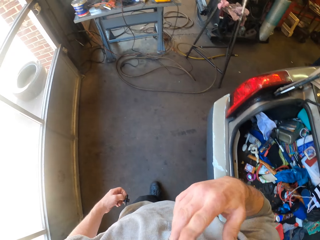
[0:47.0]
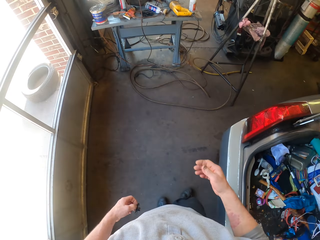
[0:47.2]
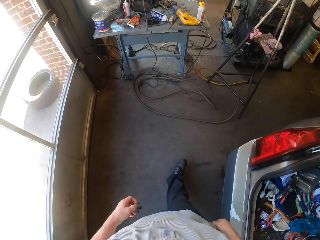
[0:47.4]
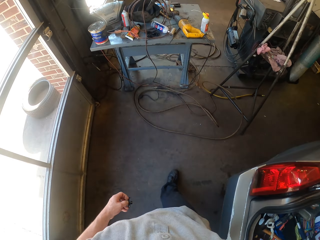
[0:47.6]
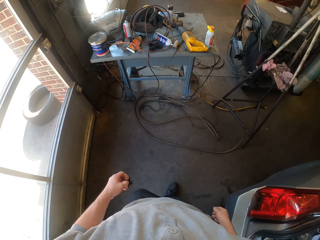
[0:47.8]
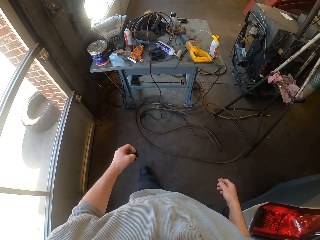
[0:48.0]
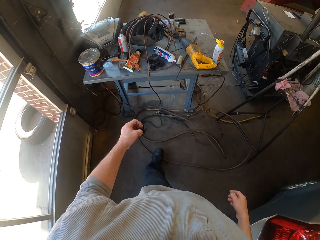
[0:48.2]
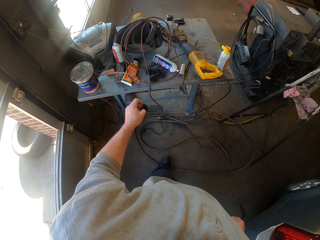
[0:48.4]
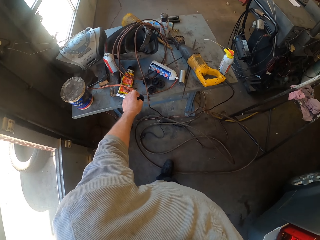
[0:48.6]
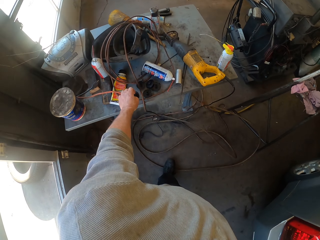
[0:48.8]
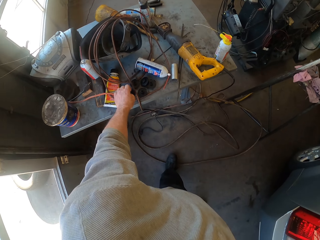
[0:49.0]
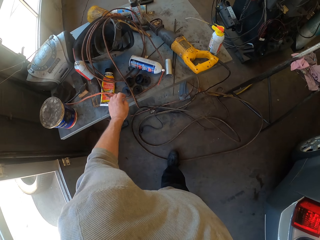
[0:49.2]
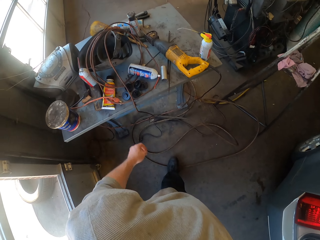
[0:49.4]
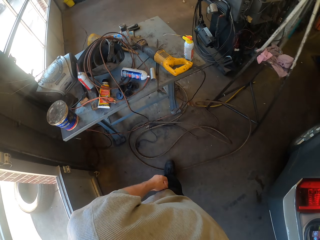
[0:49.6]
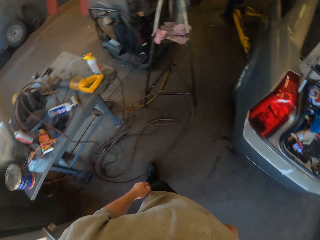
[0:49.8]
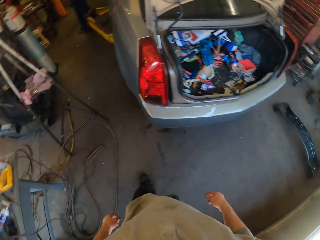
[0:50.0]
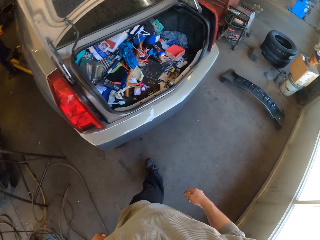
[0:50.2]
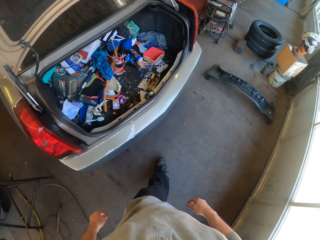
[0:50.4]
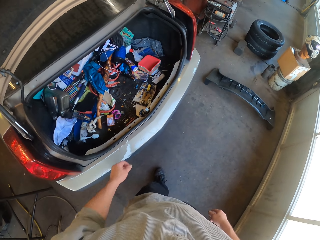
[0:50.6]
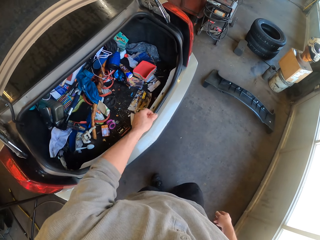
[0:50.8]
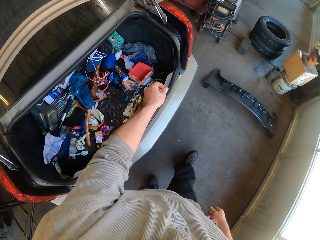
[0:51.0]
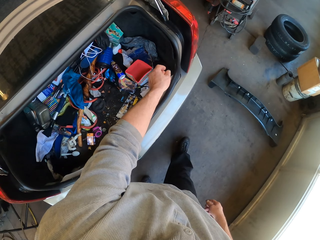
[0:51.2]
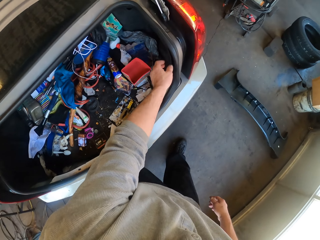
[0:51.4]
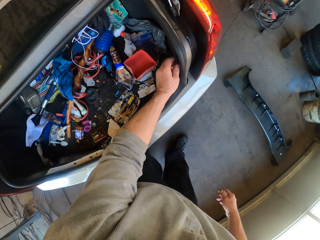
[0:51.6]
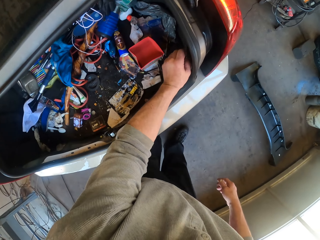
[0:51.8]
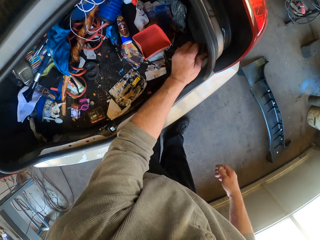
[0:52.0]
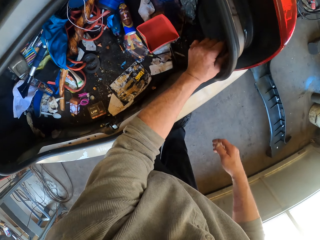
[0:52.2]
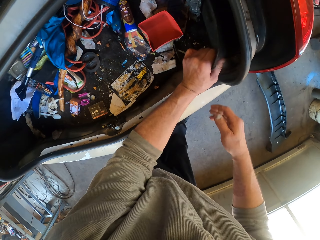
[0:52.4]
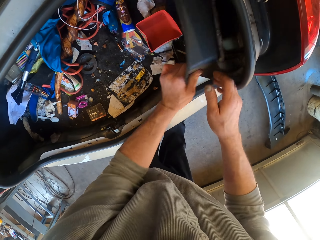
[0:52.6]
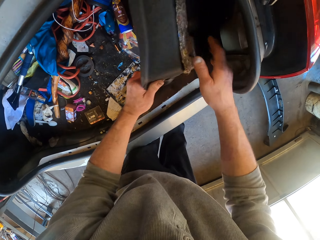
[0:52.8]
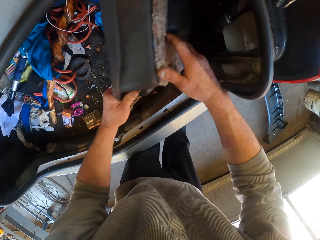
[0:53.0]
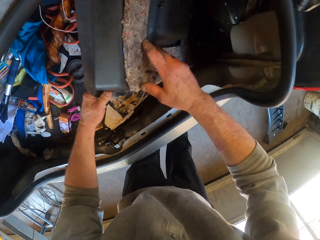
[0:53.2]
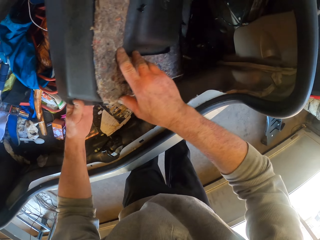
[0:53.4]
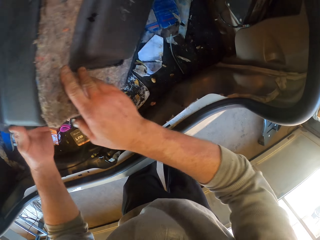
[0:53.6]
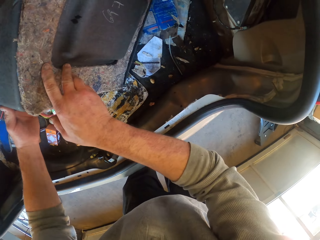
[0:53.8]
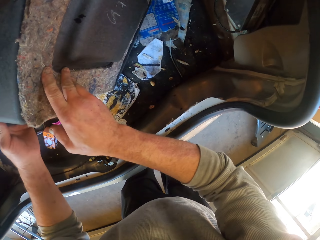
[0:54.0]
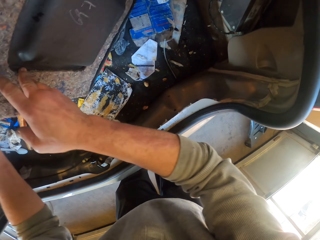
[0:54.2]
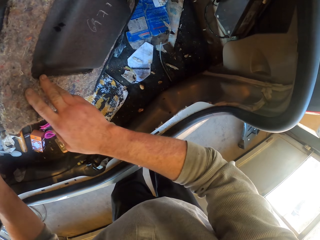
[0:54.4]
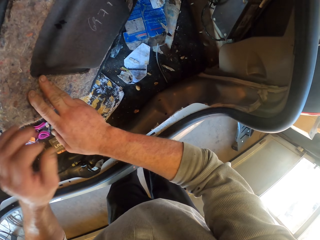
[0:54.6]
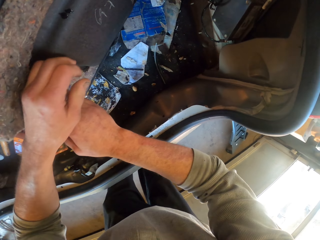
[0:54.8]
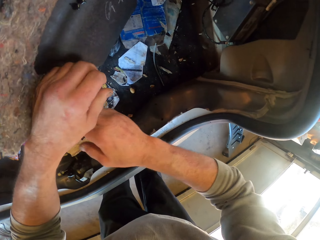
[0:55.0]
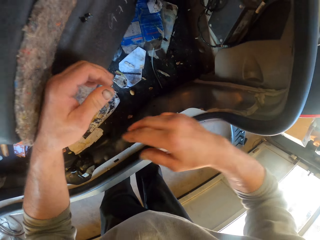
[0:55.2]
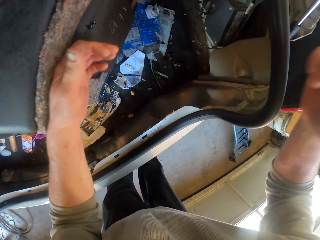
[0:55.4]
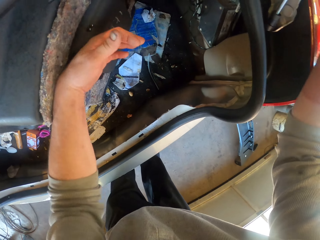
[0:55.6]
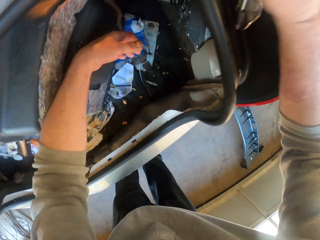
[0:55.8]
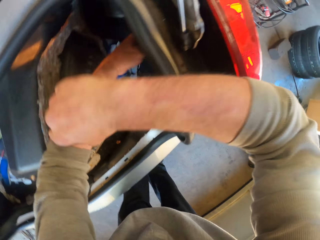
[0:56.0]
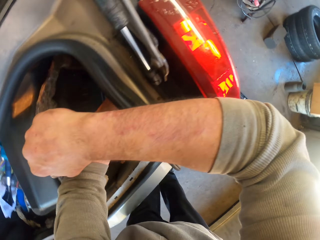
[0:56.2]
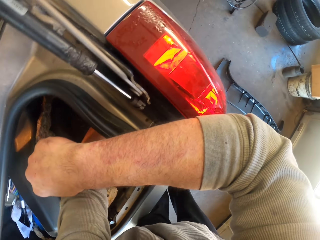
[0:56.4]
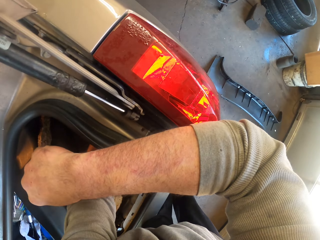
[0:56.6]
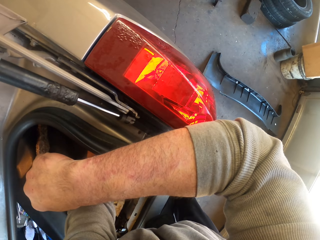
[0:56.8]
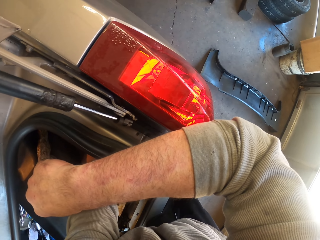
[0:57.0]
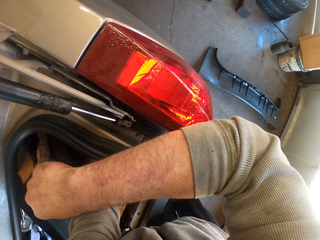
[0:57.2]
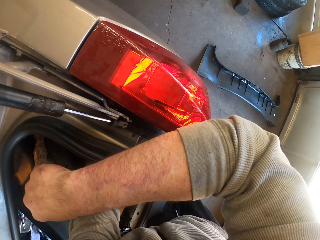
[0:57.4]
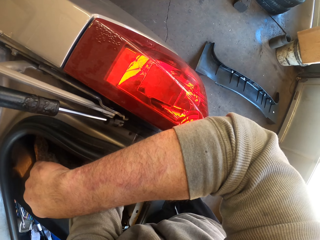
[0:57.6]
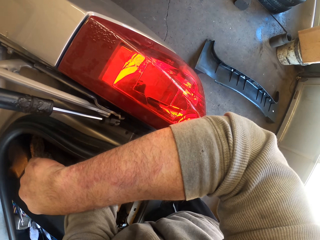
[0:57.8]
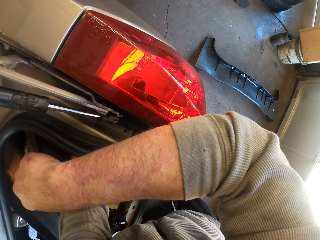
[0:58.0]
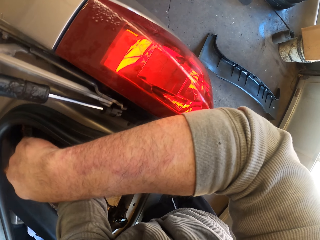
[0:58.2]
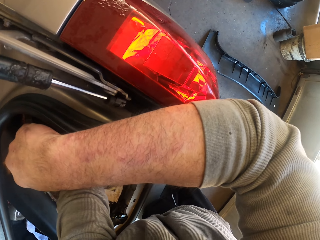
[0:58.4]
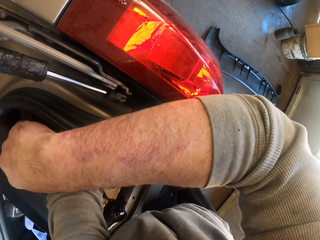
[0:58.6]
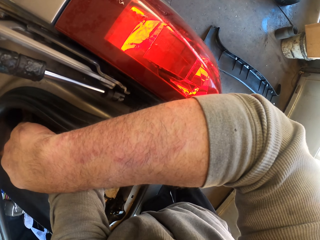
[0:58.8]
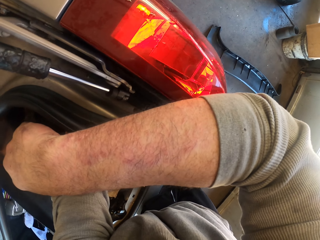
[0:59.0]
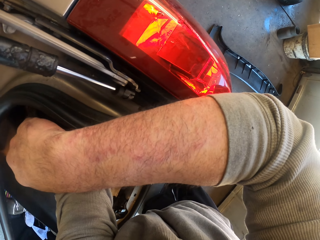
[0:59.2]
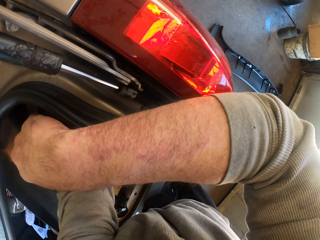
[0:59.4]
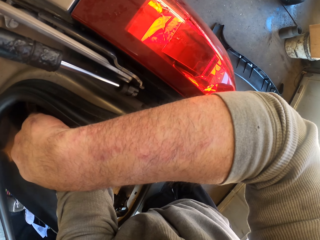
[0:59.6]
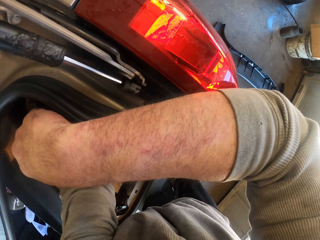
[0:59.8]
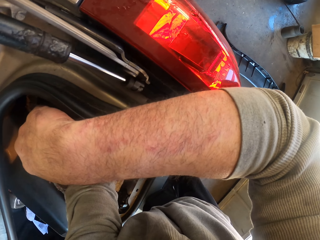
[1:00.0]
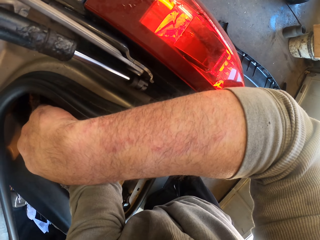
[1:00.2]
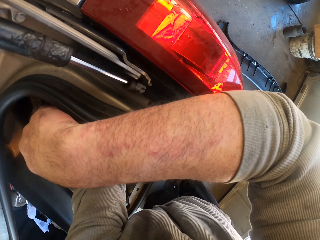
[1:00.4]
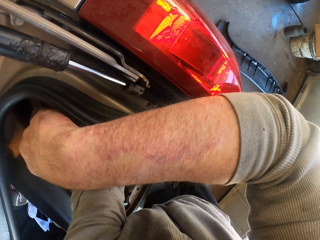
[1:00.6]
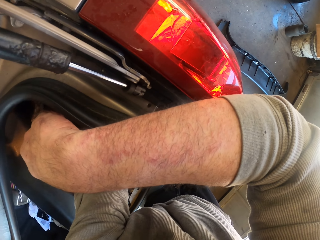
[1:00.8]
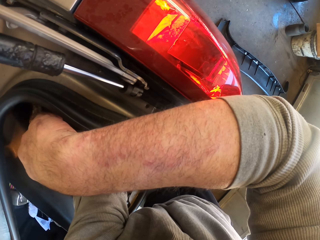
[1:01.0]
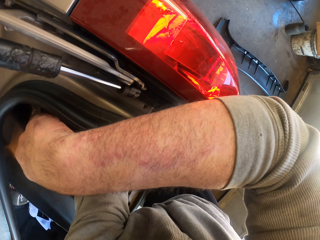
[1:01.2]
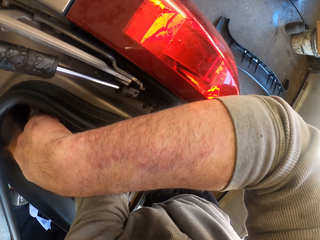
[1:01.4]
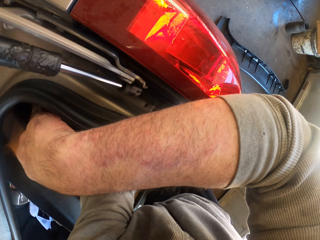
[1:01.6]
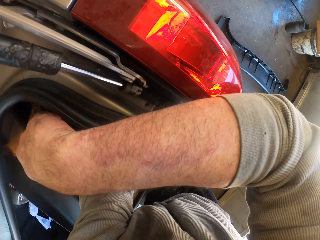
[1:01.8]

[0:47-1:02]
The camera wearer holds a bolt. He touches his face with his hands. He walks around the garage. He puts the bolt on the table. He removes something from the car. He pulls a trunk lid. He removes something from the car again. He untightens something.

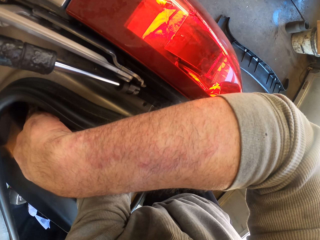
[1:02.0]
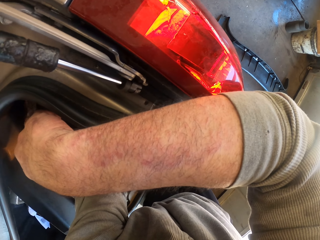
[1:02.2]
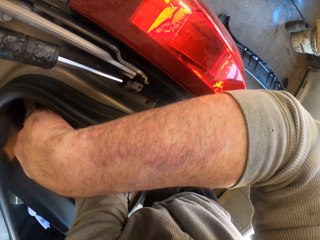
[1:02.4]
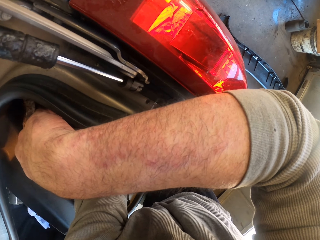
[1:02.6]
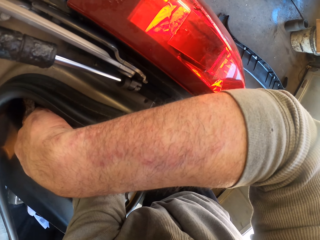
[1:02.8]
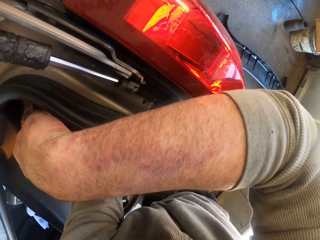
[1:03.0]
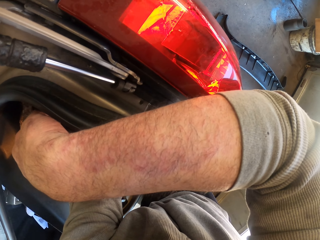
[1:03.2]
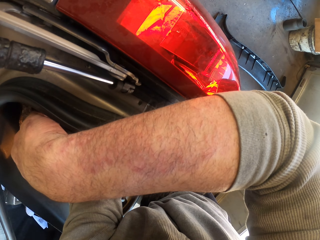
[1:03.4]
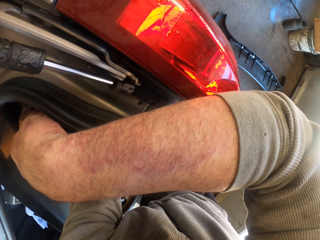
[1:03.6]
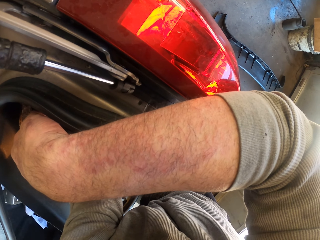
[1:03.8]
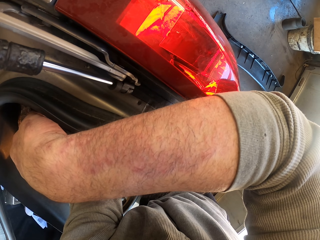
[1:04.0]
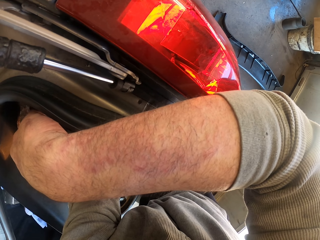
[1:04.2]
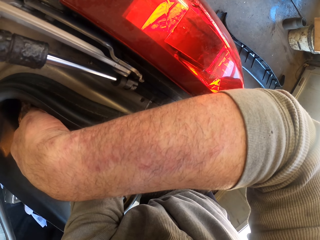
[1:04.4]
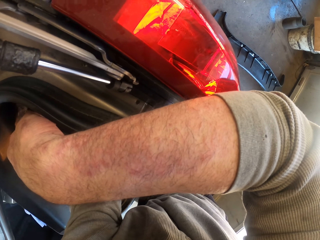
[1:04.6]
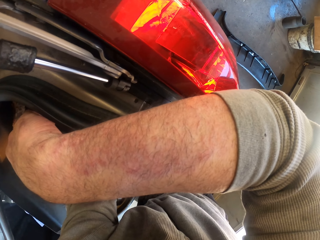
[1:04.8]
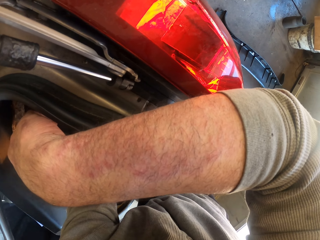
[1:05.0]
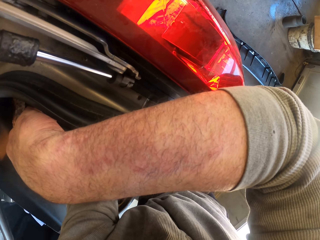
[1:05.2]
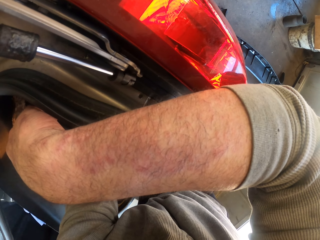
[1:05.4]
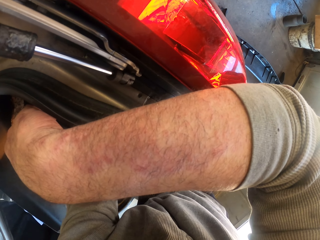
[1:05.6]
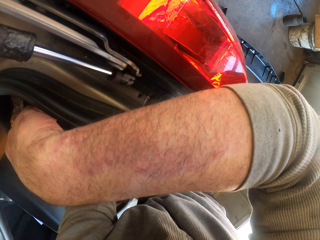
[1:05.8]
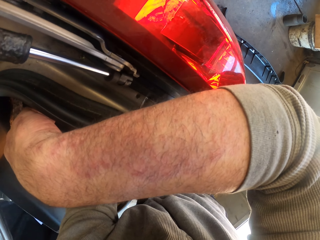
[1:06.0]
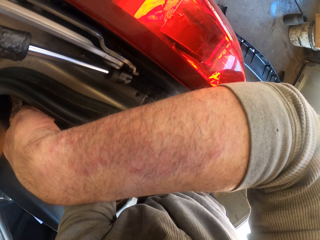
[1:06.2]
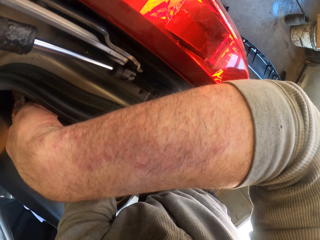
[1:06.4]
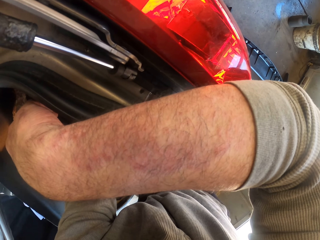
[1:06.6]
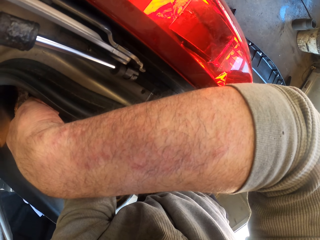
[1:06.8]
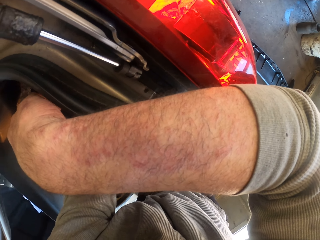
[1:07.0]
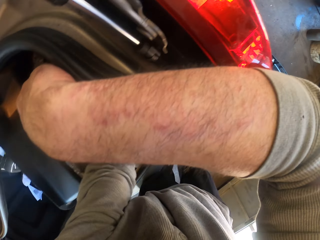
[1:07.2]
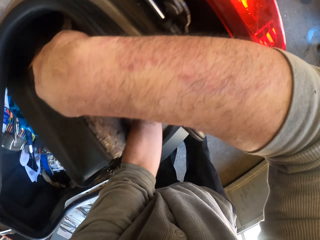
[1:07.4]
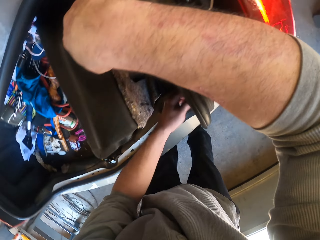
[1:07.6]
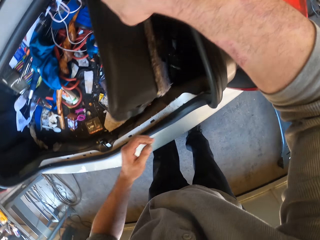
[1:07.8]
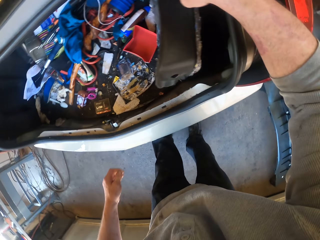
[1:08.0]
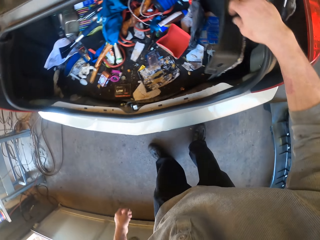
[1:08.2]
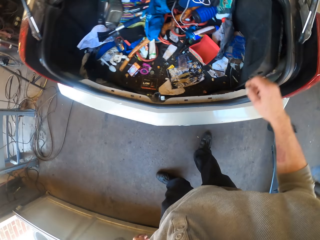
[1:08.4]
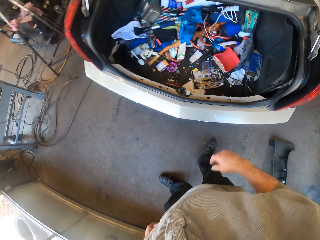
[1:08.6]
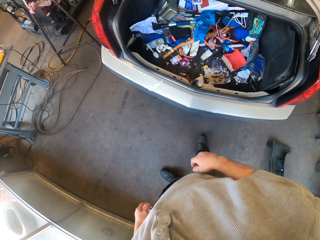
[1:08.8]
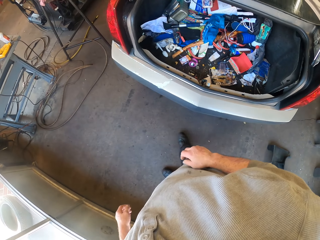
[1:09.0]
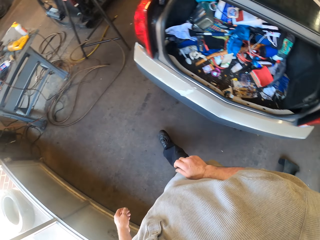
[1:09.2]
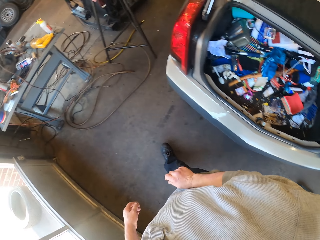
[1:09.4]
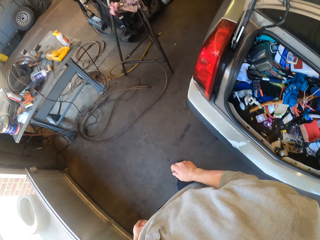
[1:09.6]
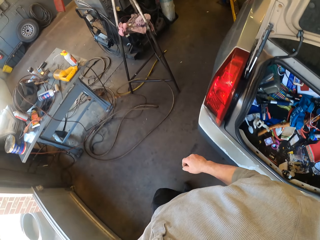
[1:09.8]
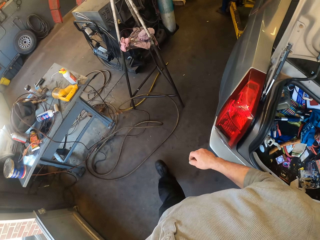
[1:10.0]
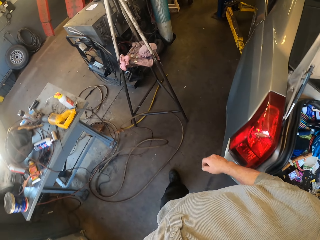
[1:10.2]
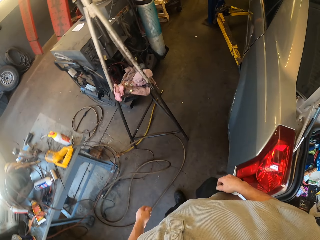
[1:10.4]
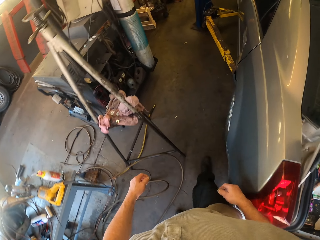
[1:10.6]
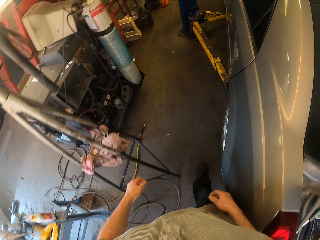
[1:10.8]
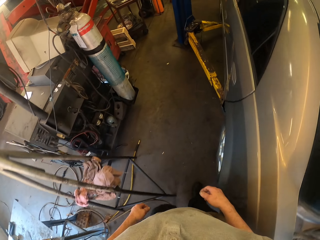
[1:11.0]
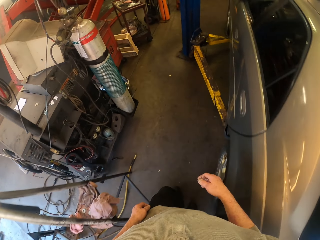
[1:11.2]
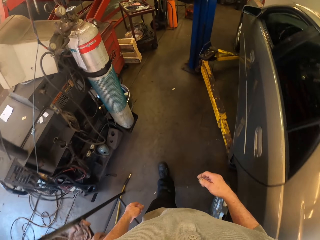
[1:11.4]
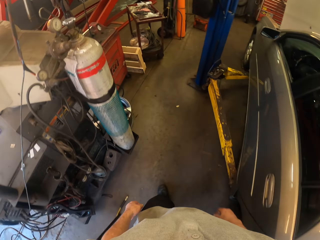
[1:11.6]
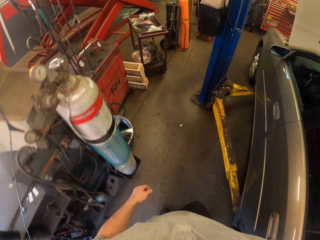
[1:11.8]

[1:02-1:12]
The camera wearer walks around the garage.
